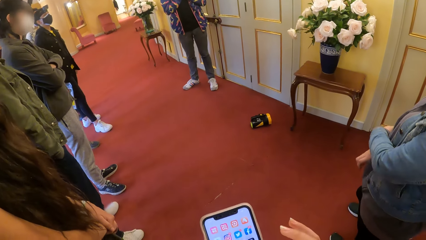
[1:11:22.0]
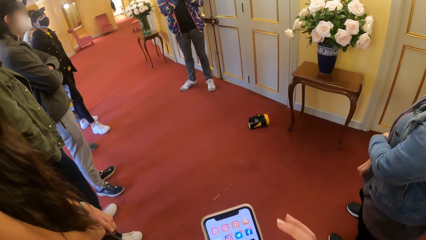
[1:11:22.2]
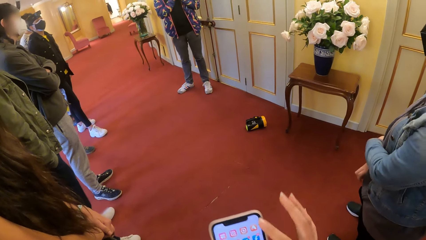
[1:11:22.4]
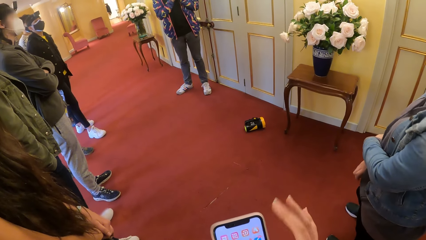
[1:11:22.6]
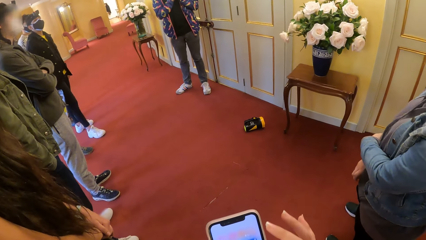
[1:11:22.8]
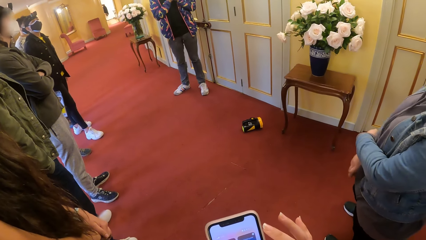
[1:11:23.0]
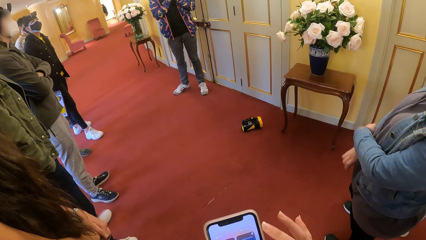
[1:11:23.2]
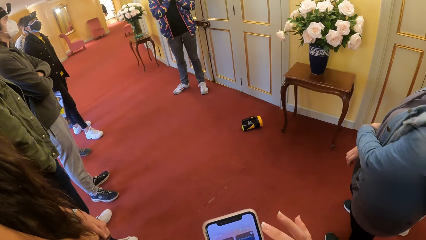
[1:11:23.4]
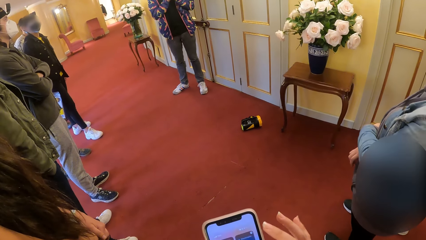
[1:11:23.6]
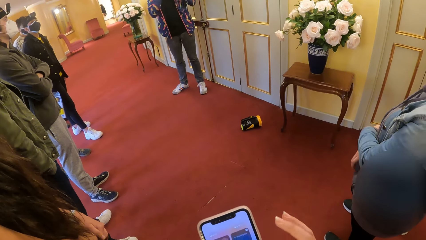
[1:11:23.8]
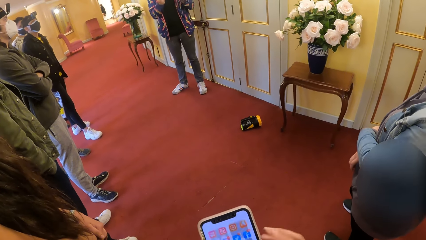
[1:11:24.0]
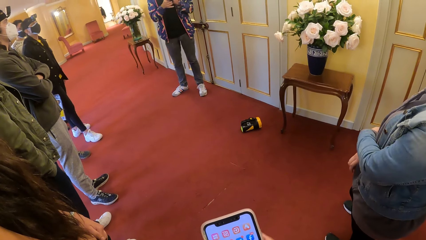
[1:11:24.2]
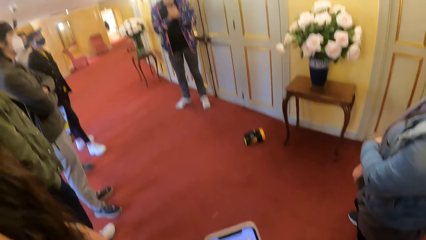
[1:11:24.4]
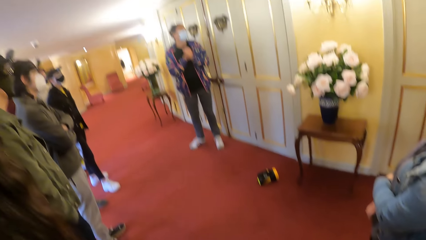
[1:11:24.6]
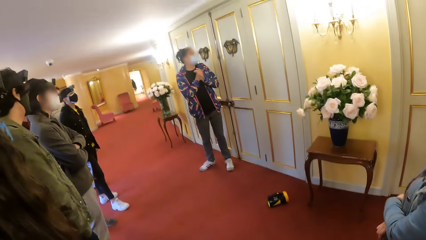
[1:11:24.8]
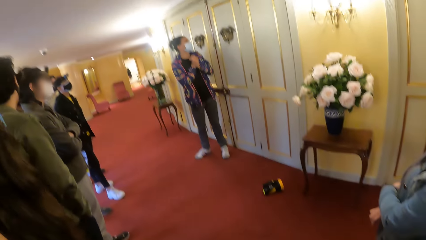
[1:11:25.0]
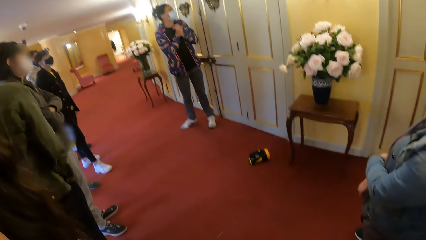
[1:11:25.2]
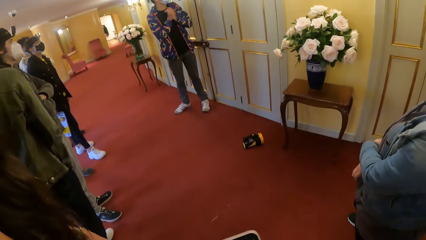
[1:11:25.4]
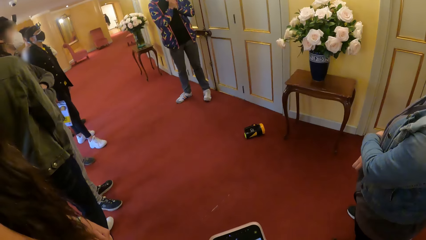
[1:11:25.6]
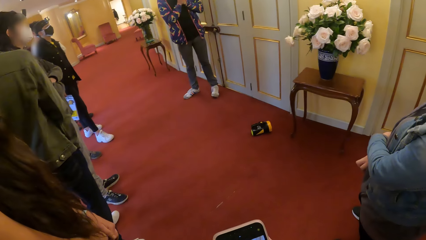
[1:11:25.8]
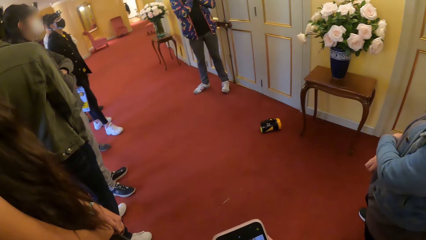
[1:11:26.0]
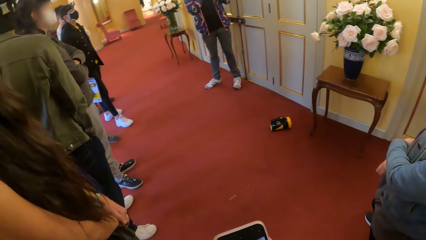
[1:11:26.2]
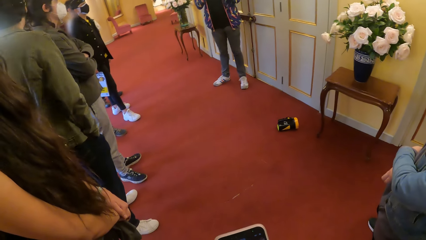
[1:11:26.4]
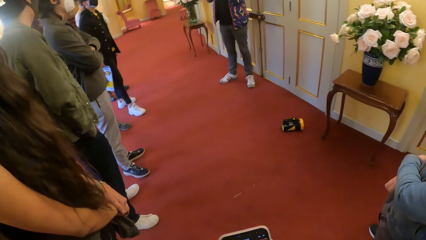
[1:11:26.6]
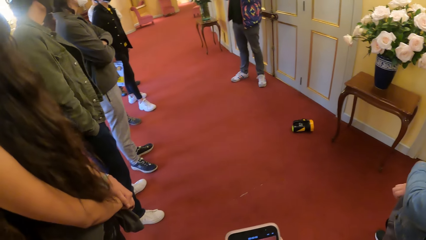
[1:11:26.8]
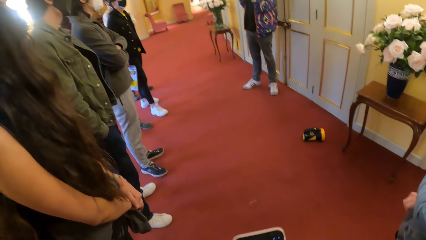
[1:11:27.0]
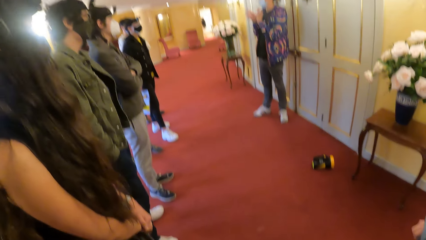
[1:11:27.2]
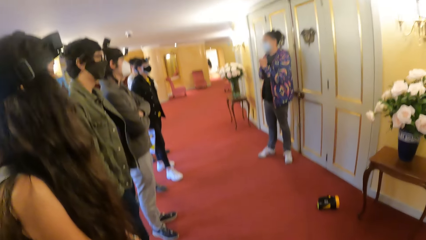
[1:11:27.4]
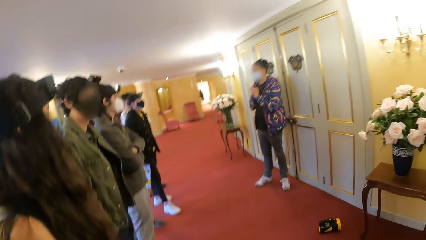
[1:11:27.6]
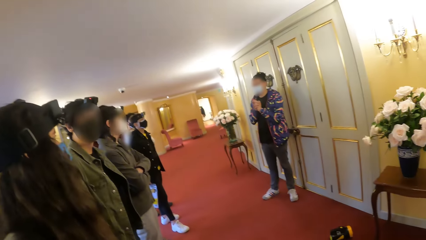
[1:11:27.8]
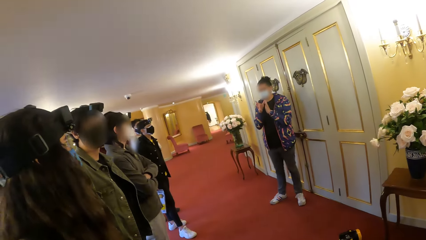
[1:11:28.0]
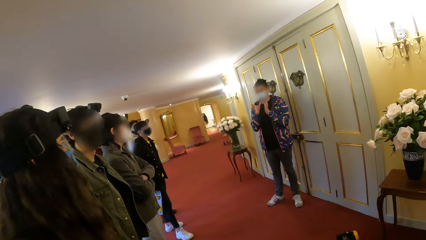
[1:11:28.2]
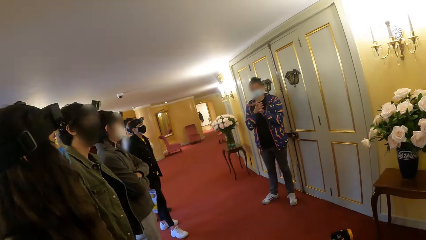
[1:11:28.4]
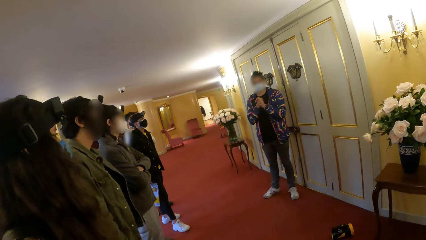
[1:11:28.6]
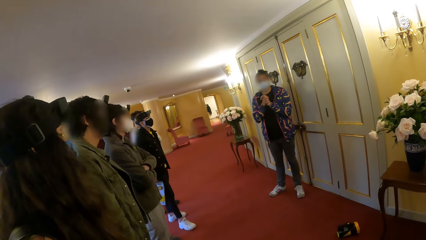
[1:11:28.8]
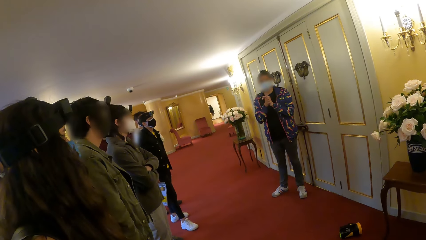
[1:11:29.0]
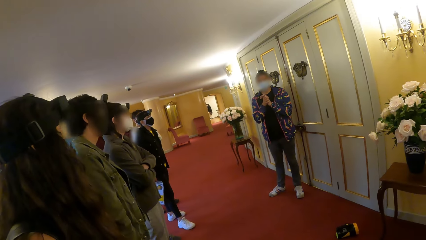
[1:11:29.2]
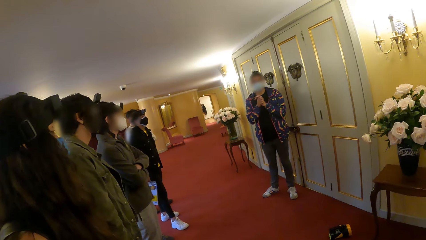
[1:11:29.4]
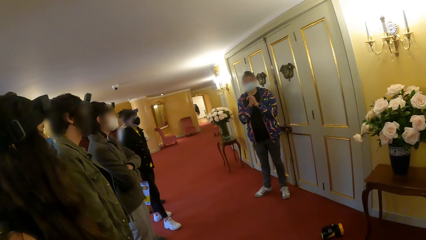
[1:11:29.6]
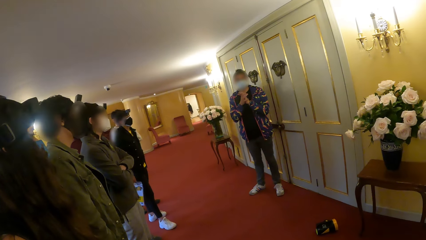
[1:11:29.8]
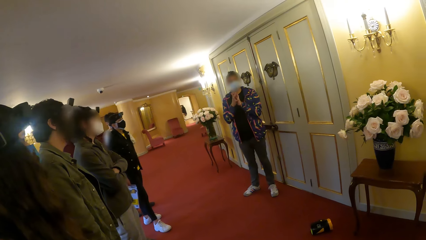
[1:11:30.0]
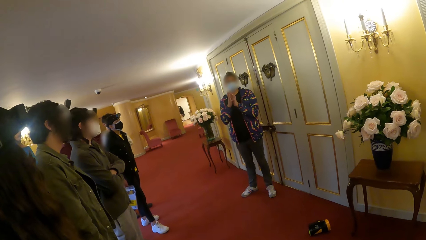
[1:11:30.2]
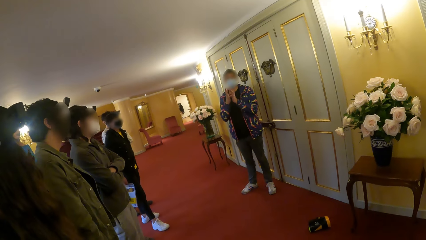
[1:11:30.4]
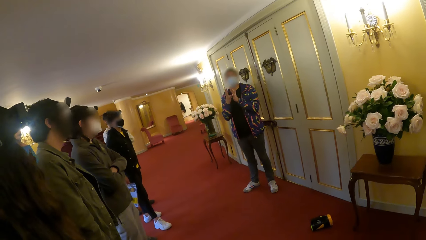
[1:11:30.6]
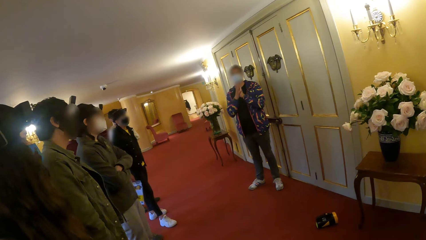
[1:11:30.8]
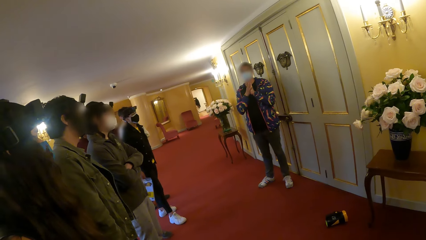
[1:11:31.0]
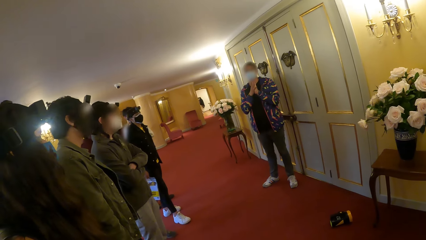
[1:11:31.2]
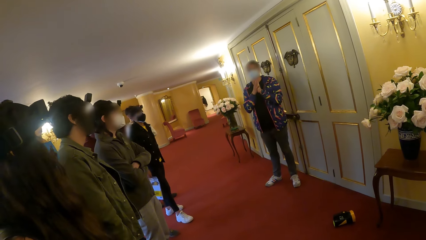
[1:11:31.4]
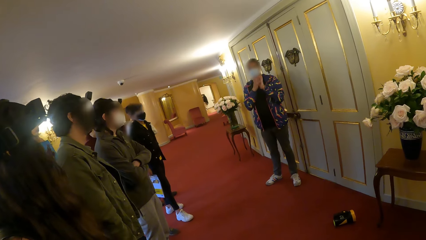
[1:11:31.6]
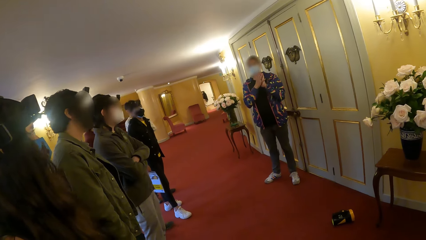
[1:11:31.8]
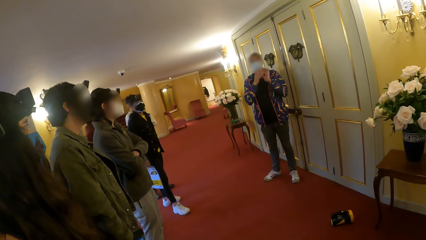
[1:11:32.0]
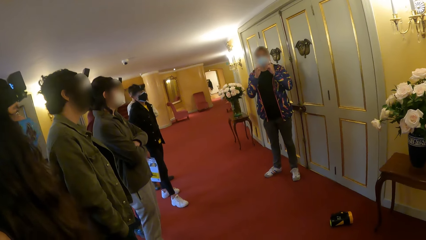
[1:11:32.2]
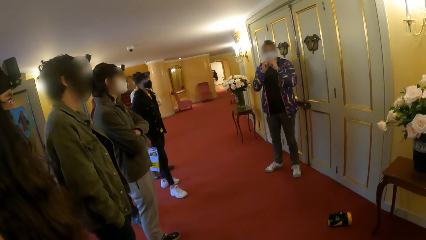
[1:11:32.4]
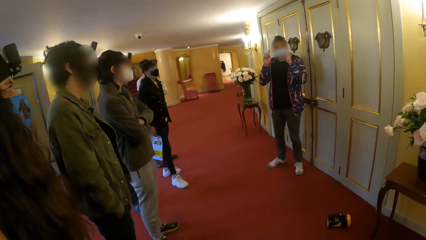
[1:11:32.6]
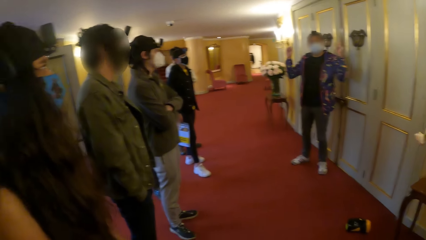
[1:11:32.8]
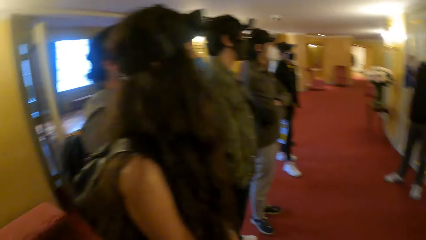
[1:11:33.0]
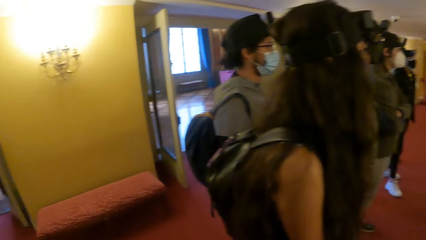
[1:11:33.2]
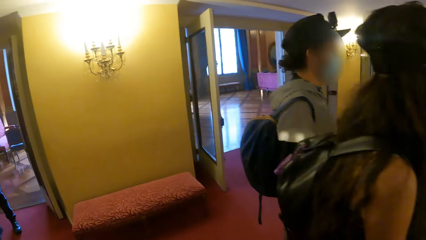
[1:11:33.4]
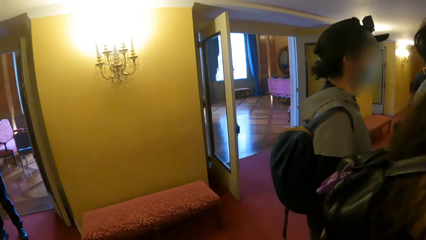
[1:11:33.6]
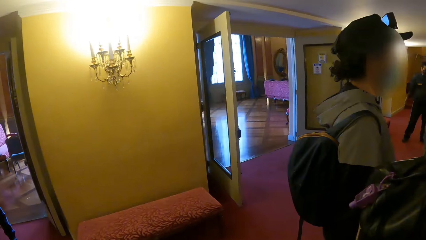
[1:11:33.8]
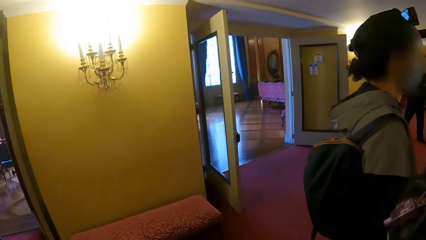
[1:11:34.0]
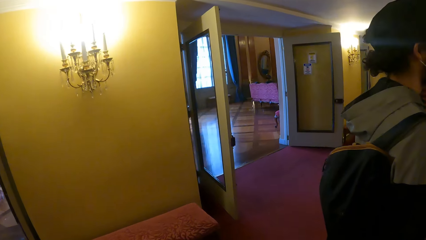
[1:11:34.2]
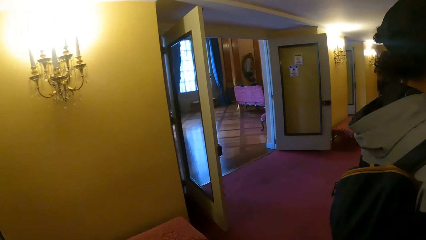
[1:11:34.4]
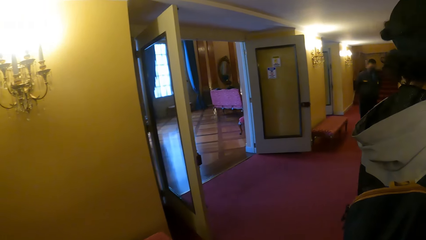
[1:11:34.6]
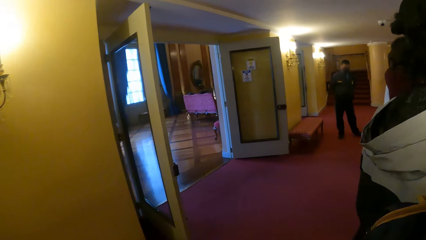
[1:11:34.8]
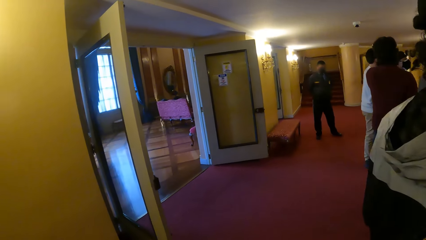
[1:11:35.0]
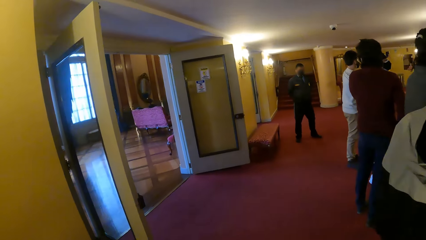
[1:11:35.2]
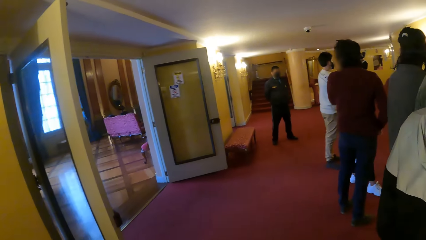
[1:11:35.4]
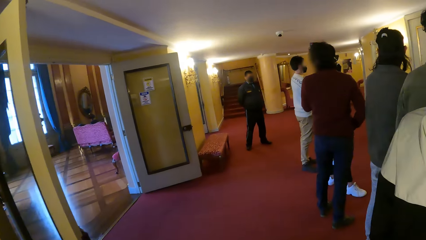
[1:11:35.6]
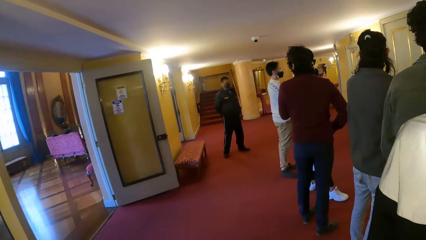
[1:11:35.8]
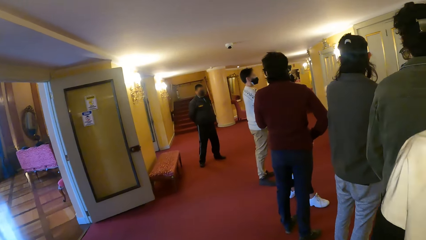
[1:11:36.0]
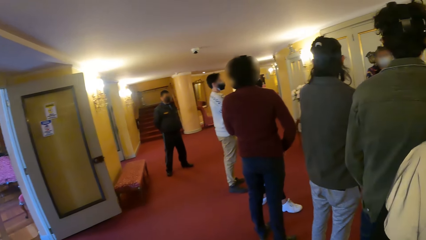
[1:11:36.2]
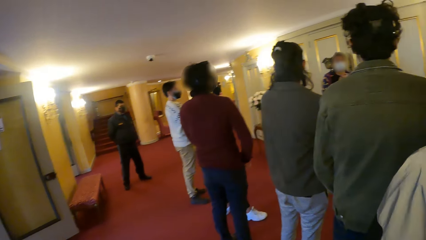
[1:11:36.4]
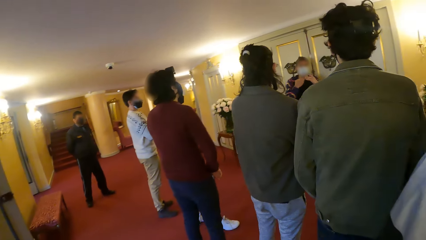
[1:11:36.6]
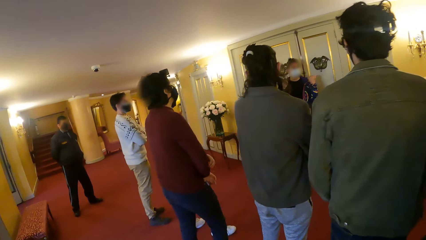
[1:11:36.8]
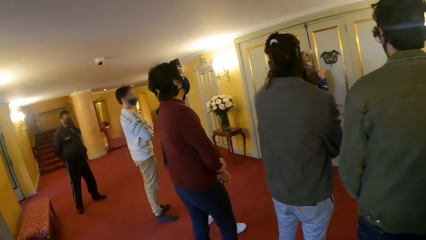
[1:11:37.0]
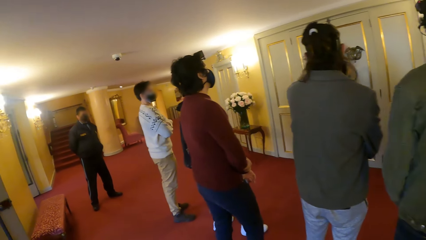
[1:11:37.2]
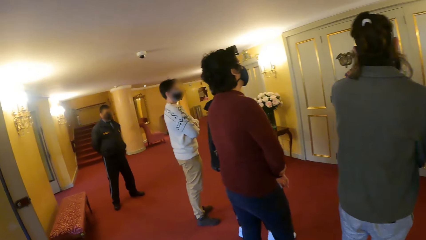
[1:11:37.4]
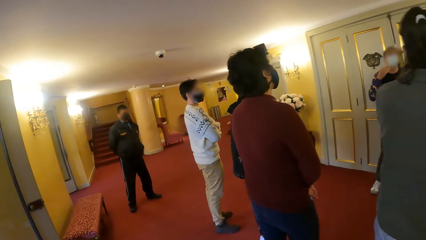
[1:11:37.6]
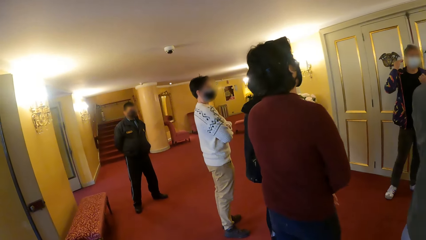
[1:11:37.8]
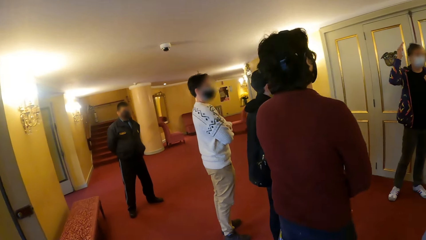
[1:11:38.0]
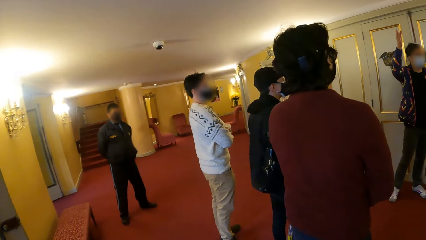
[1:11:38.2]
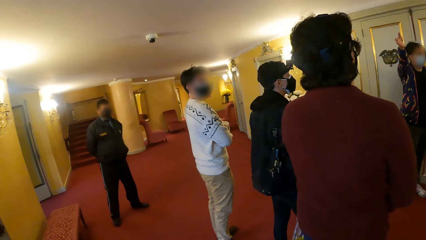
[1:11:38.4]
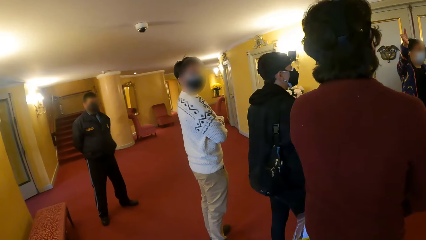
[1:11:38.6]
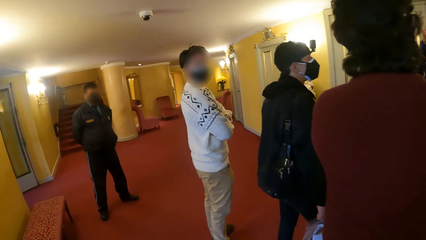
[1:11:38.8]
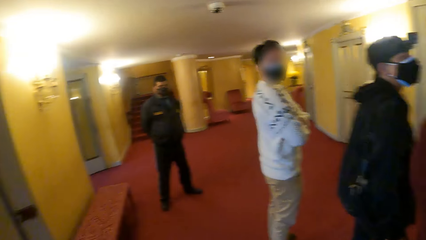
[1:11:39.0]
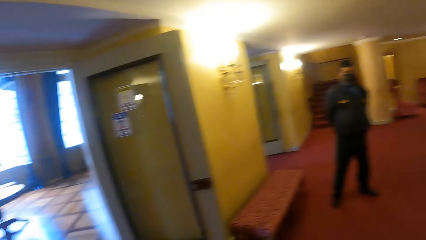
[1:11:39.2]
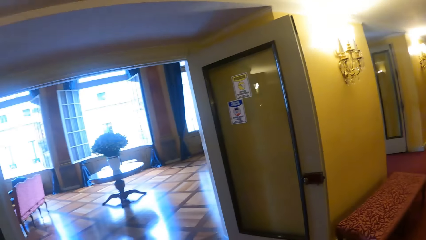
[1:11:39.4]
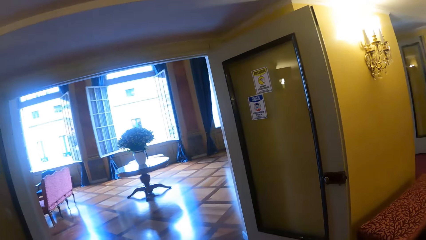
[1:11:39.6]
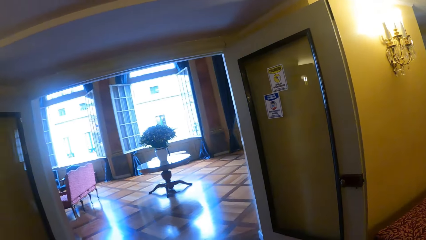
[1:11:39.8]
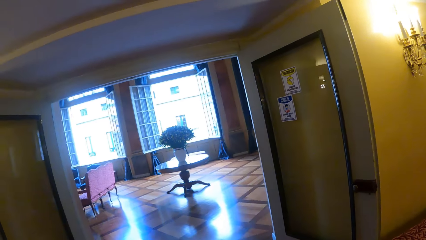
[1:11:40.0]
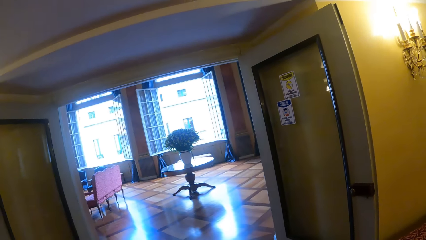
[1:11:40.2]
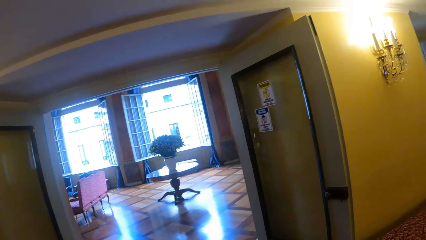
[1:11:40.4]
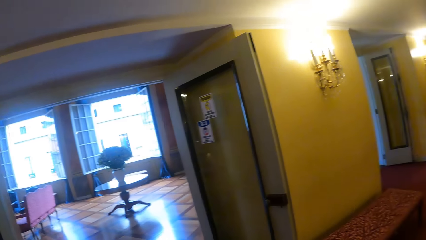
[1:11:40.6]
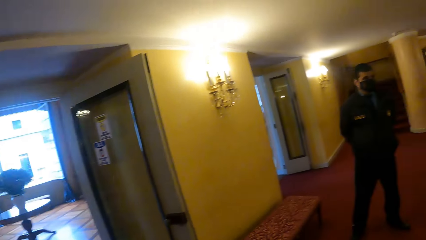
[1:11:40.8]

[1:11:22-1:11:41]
The camera wearer checks the phone. They move around.
